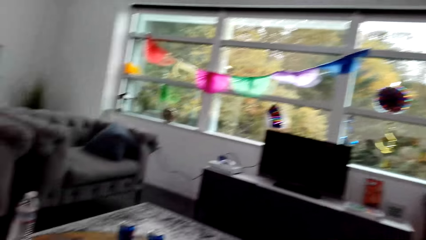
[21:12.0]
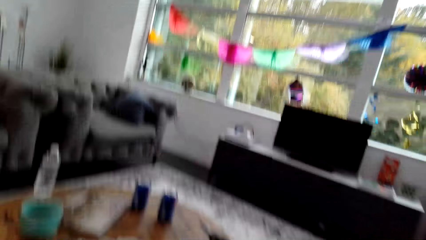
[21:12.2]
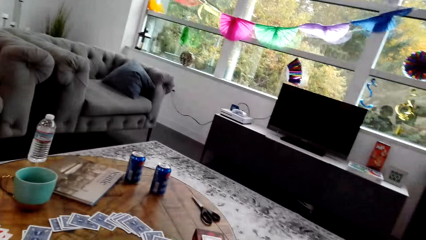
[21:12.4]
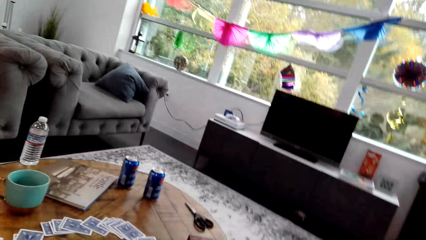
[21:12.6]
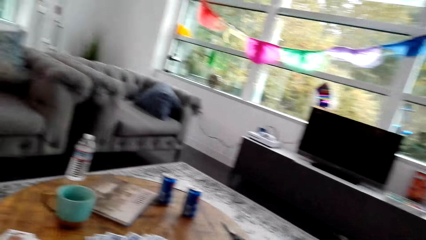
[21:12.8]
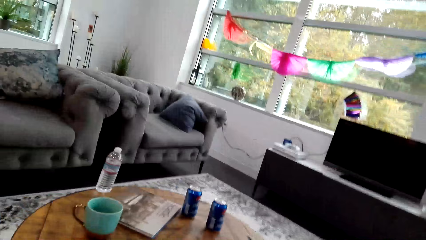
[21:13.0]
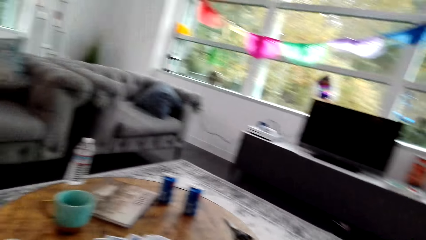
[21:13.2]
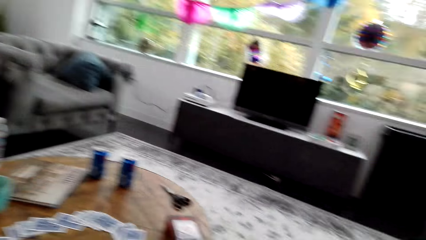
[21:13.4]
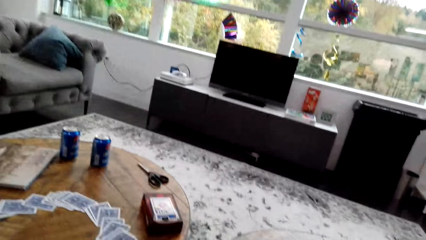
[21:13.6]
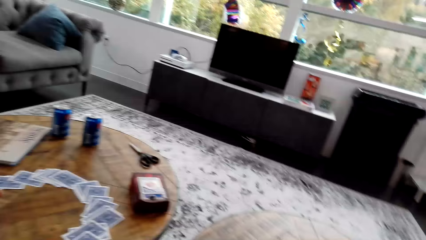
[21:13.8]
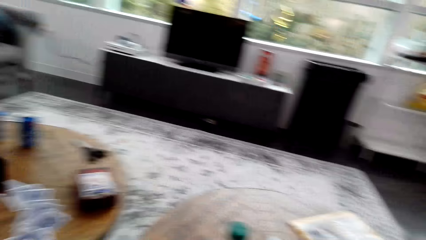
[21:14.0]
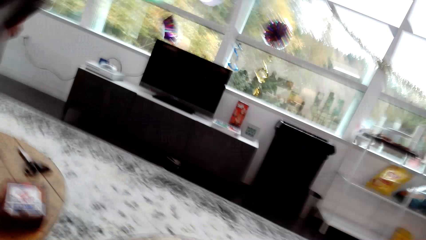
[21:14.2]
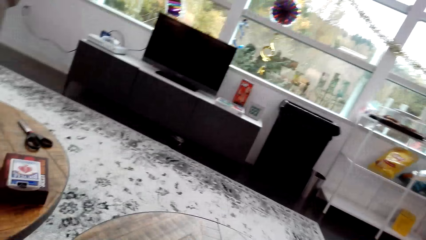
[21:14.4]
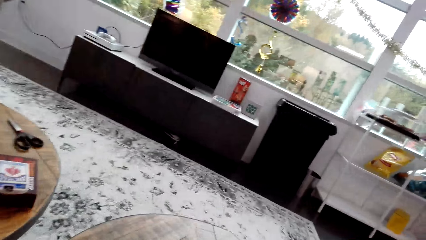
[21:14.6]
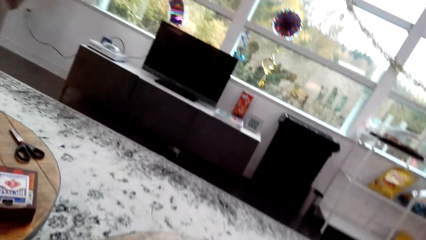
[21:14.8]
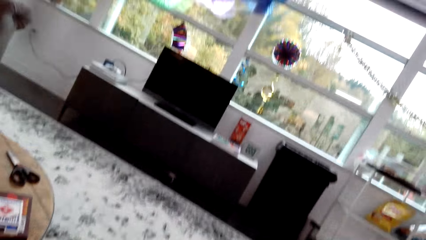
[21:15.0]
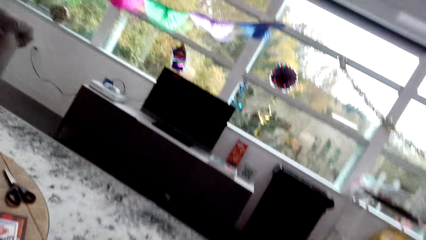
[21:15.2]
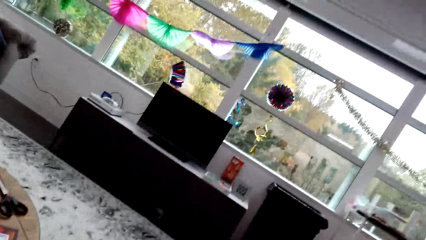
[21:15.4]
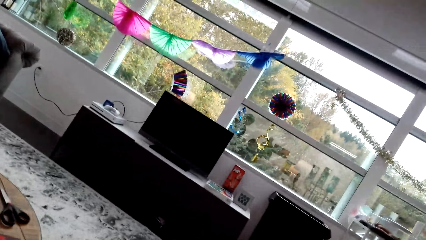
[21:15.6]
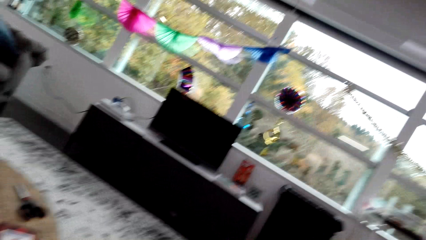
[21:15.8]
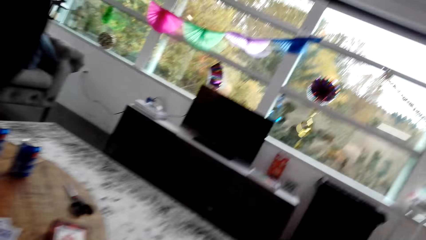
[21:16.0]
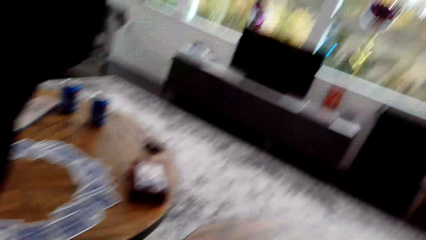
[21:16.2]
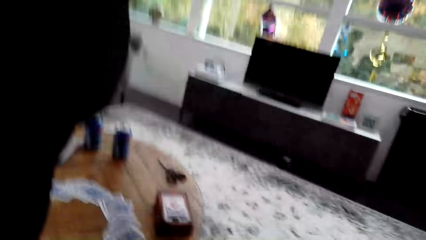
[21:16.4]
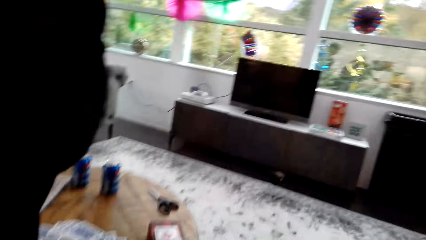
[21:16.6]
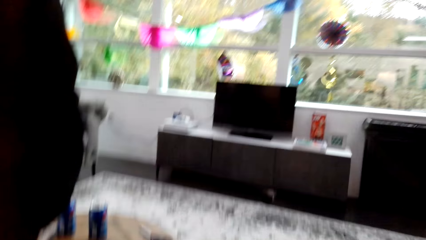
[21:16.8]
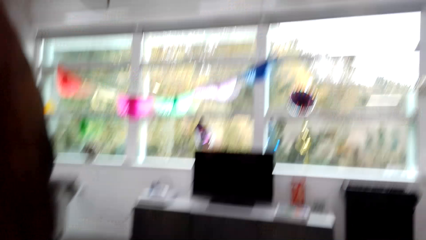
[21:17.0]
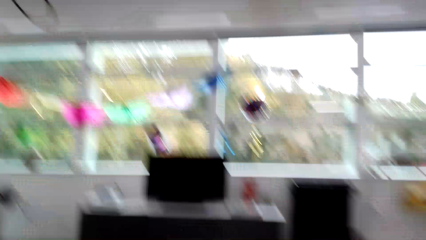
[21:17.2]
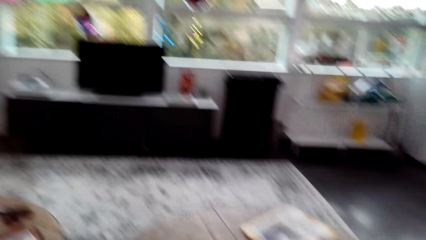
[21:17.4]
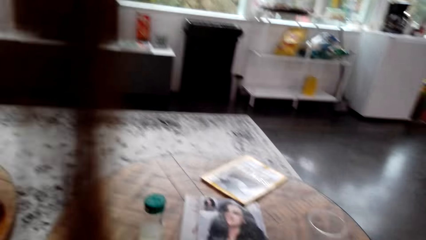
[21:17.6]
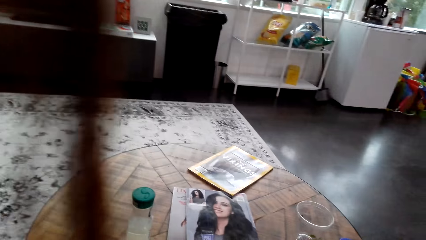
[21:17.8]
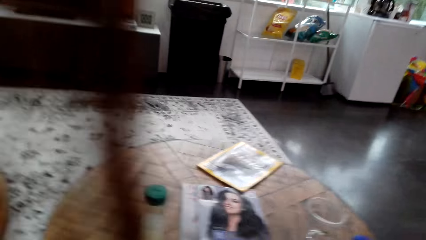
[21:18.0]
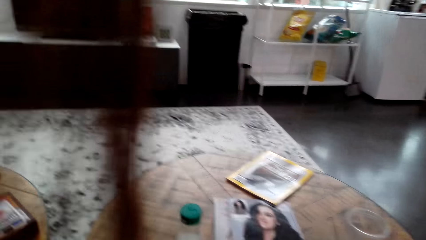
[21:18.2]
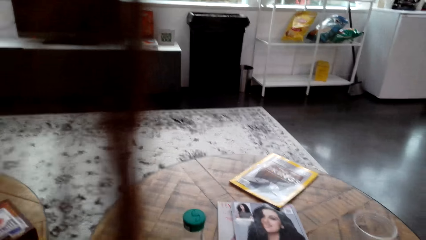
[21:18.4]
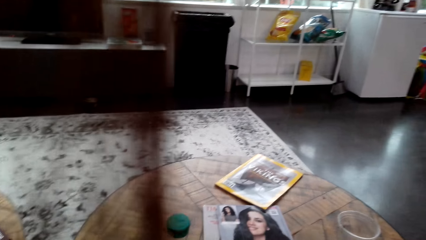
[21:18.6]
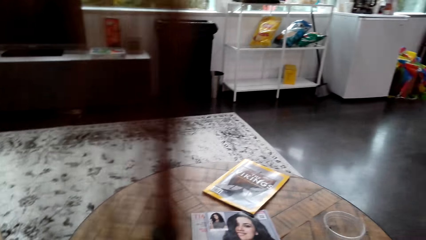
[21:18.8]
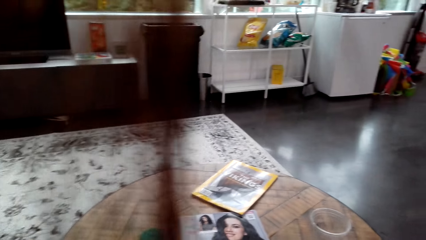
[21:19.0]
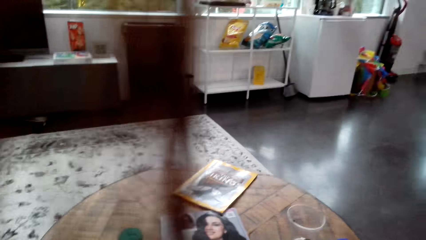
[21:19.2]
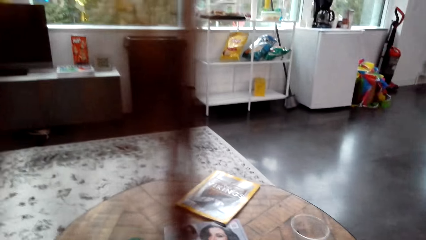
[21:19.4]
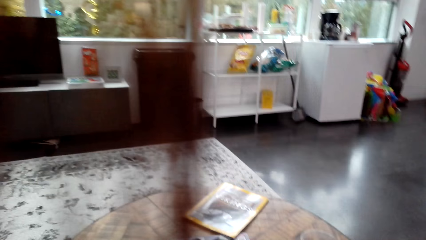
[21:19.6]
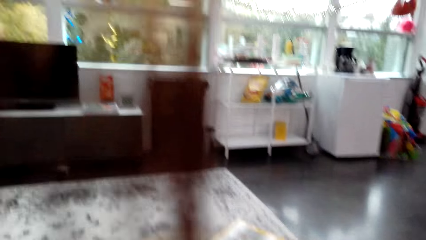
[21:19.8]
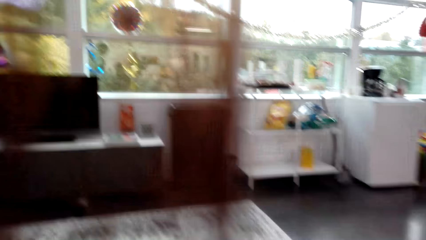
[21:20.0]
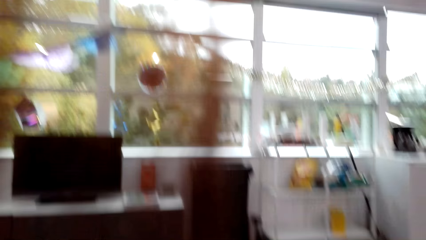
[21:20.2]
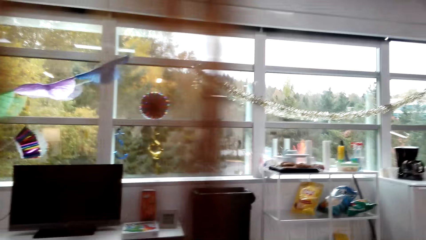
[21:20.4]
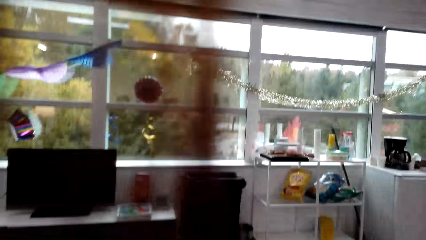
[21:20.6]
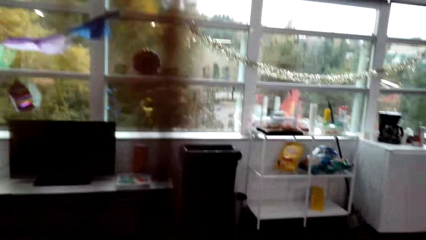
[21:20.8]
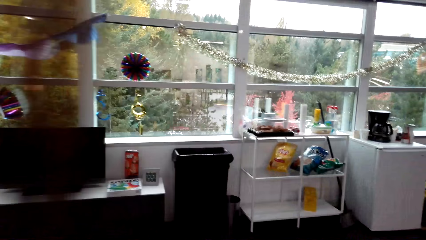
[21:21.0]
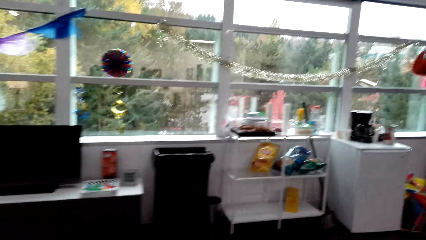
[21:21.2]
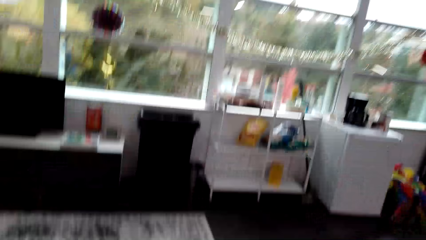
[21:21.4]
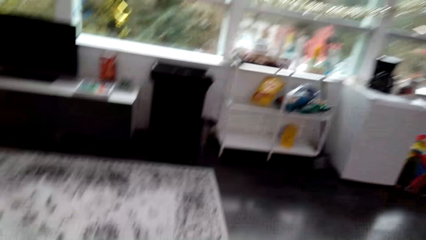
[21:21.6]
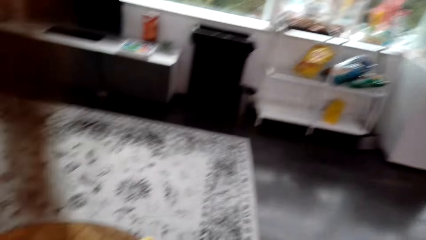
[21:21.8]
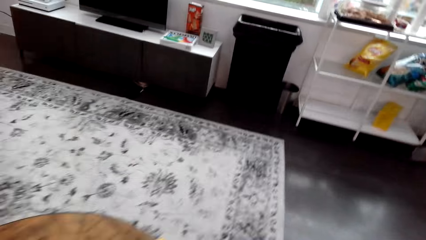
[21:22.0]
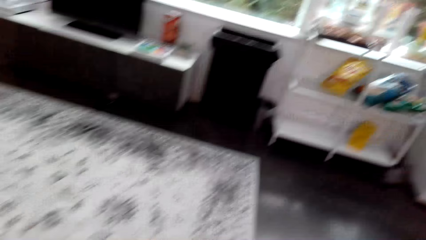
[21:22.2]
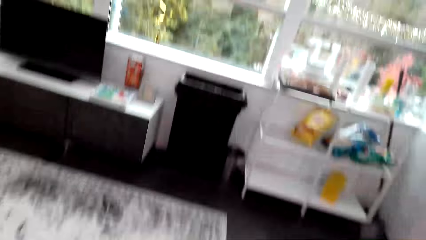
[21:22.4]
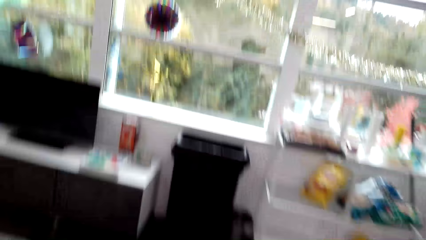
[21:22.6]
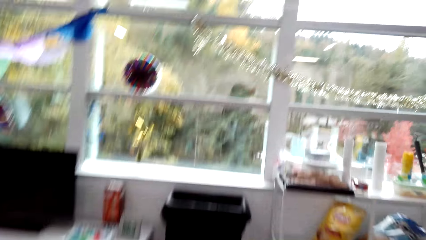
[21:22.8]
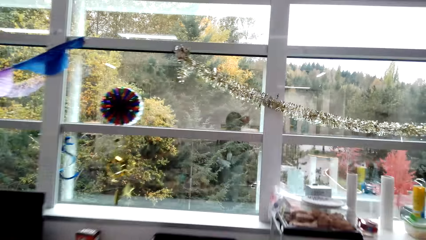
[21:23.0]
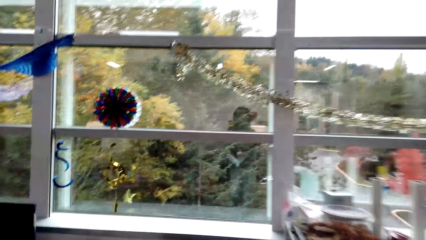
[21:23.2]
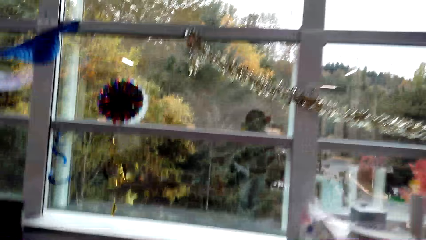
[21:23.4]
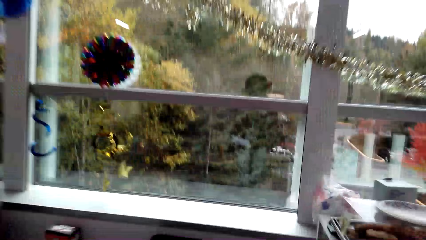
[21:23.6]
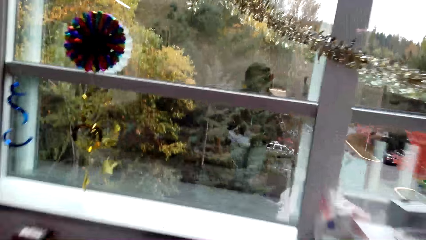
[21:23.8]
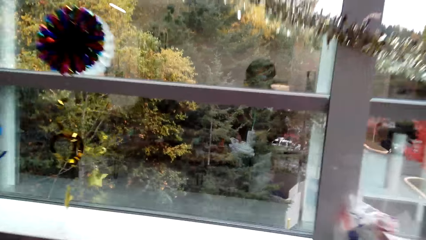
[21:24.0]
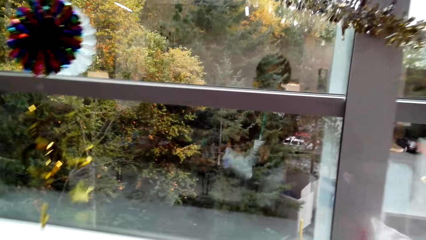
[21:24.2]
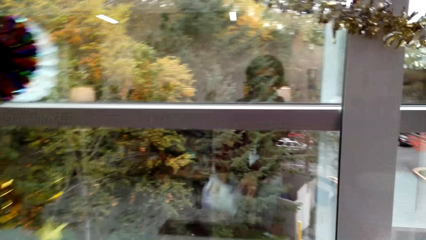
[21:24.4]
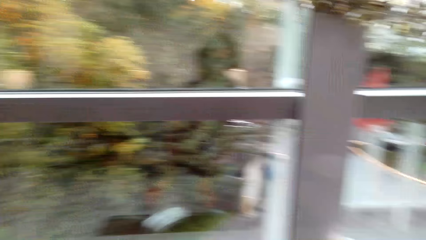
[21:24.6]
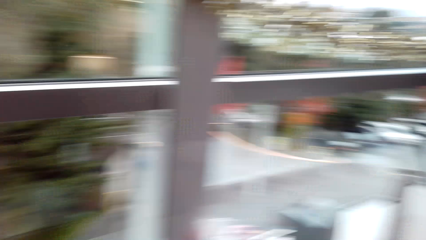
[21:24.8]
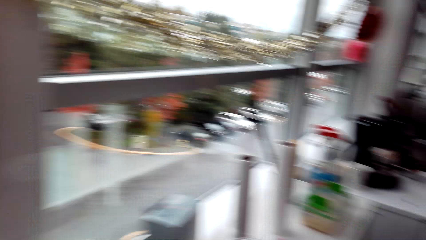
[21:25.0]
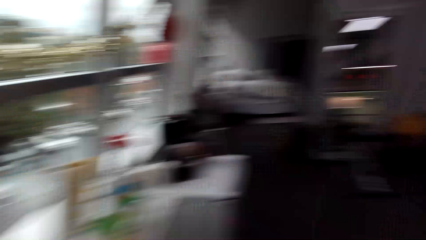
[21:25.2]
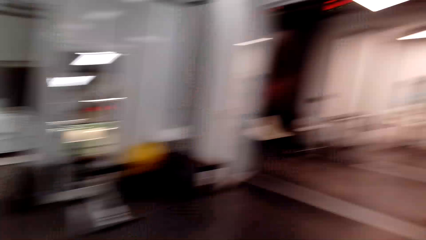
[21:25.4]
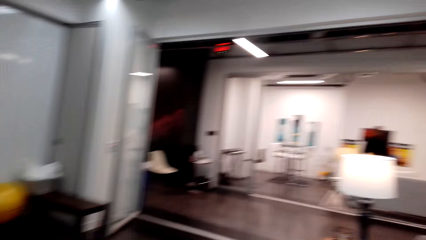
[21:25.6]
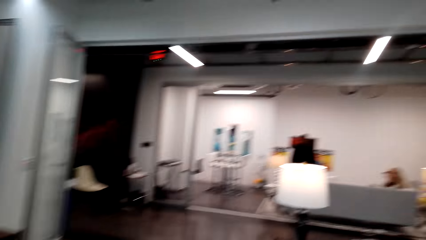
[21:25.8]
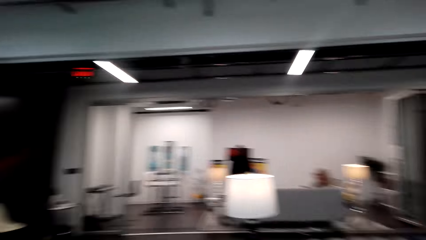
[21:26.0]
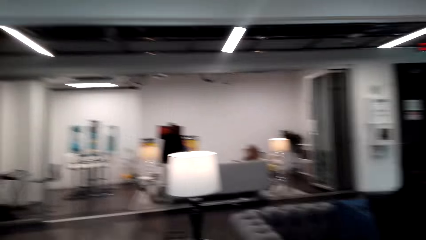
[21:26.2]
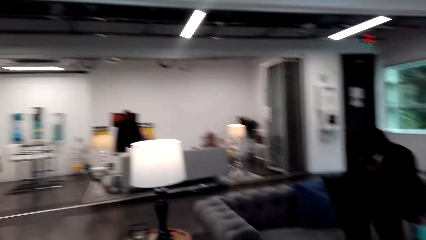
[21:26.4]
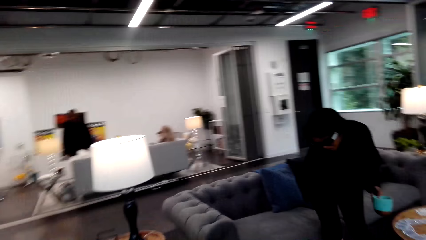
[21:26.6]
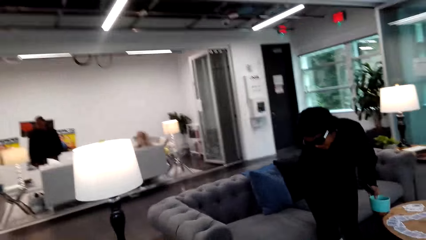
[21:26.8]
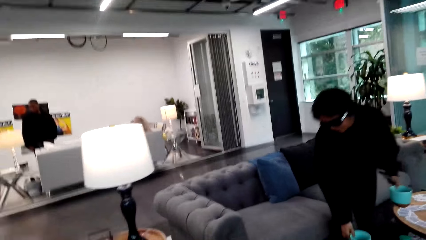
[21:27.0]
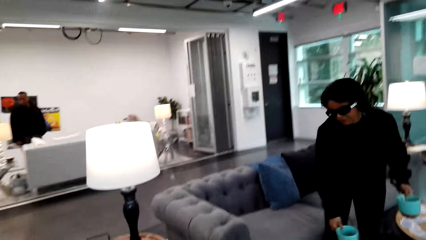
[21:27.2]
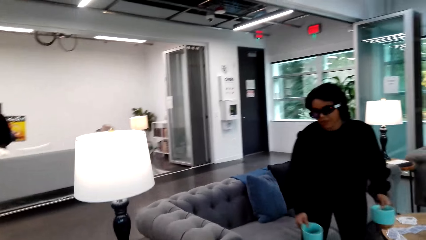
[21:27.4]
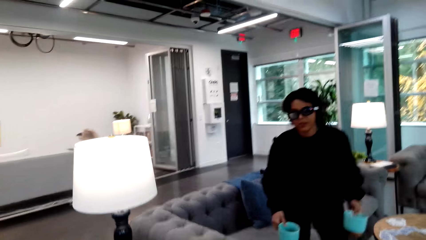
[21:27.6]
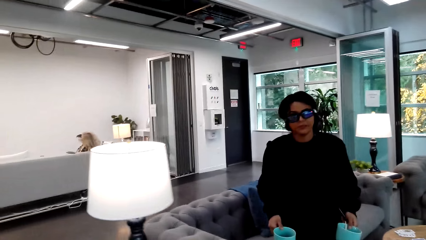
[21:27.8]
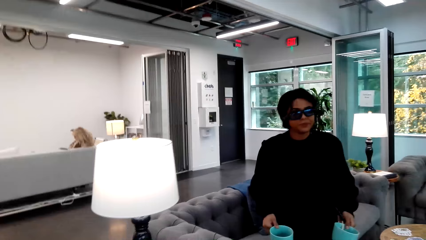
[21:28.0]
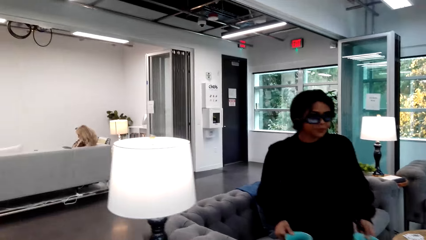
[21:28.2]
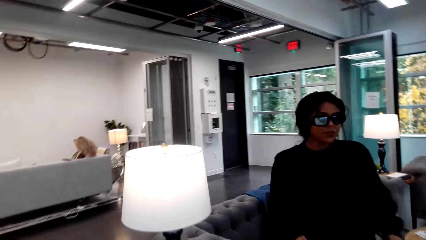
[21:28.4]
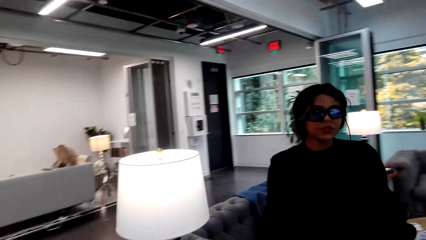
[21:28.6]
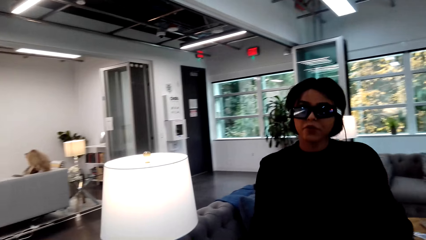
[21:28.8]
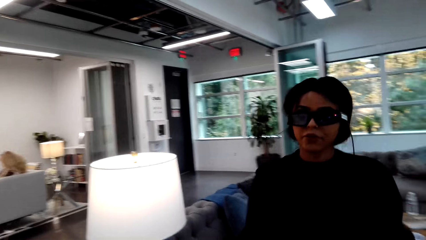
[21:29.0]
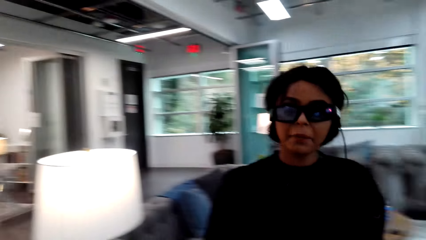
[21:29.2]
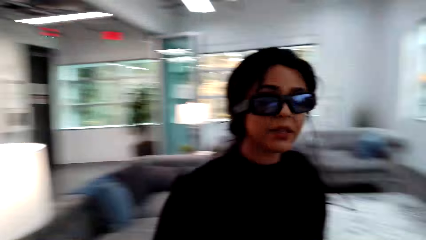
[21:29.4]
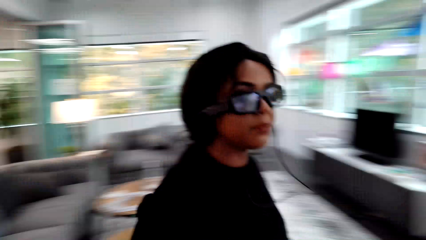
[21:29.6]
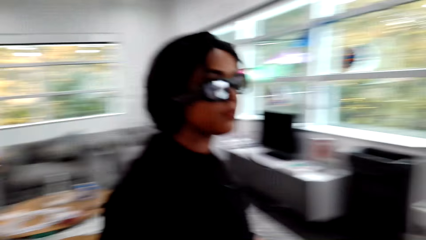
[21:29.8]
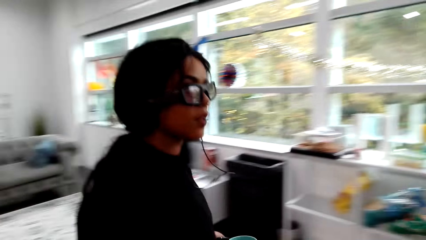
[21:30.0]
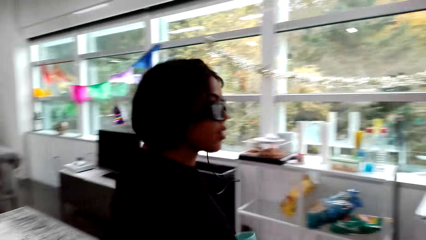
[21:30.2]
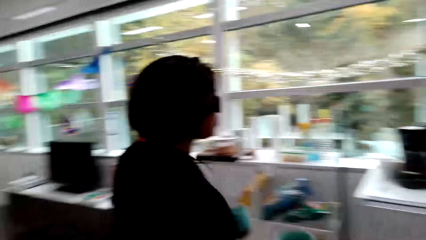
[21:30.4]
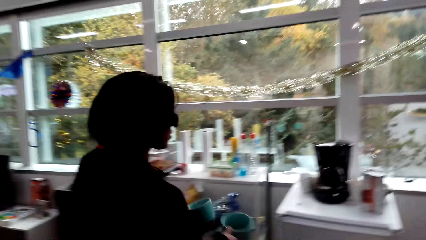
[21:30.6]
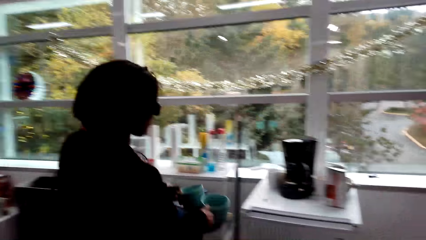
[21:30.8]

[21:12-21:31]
The camera wearer looks around a room. A lady looks around the room. The camera wearer looks around the room. They walk around the room. The lady picks up cups from a table. The camera wearer converses with the lady. The lady walks around the room.
